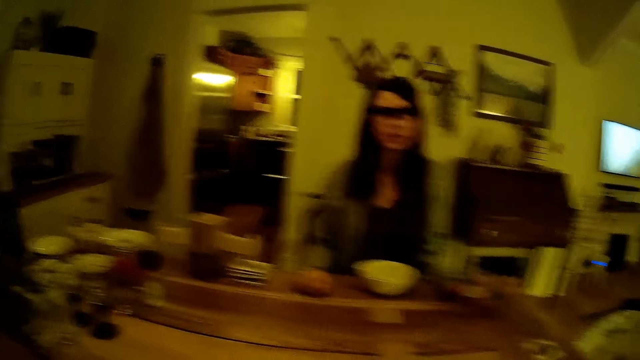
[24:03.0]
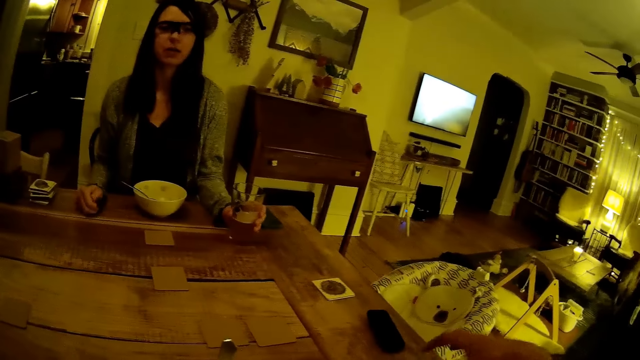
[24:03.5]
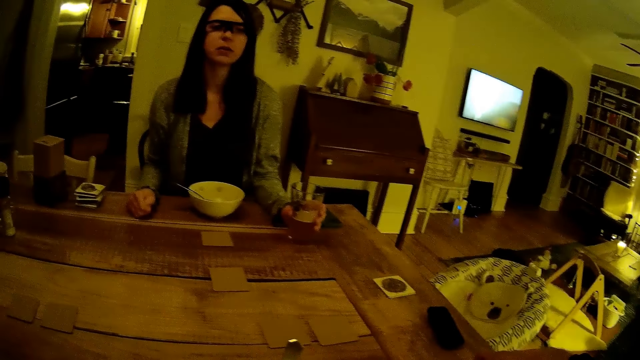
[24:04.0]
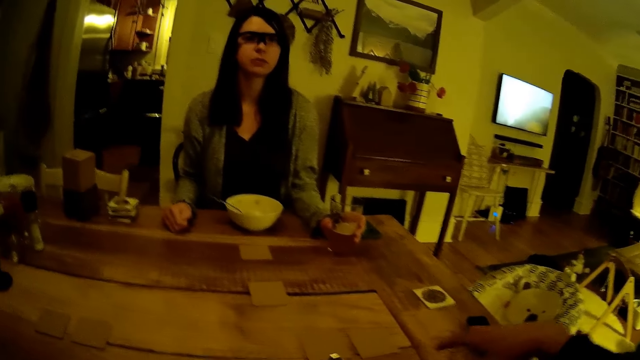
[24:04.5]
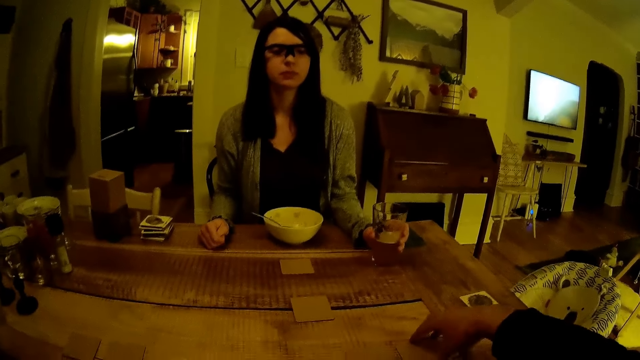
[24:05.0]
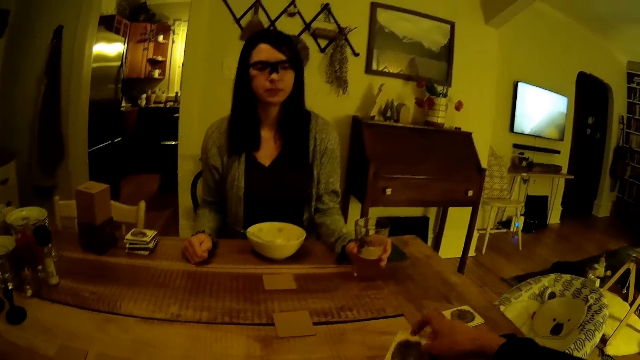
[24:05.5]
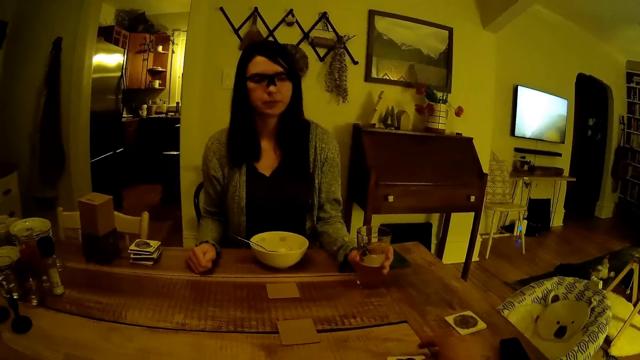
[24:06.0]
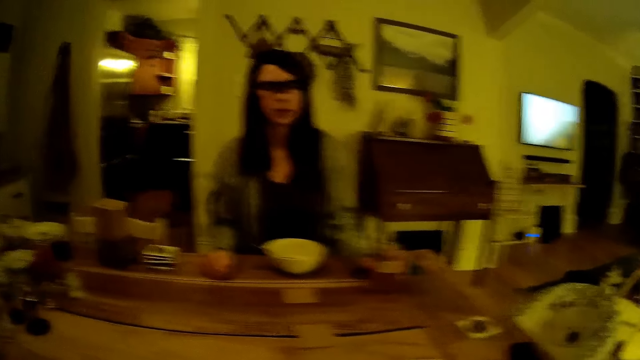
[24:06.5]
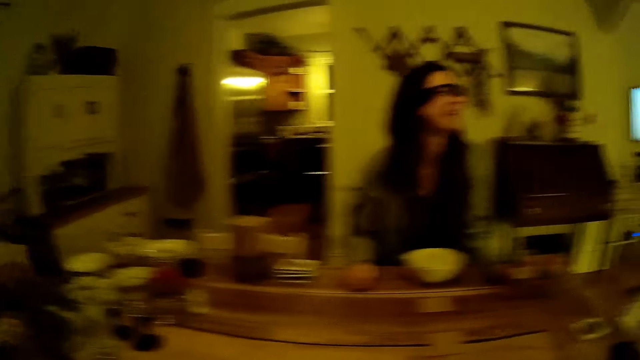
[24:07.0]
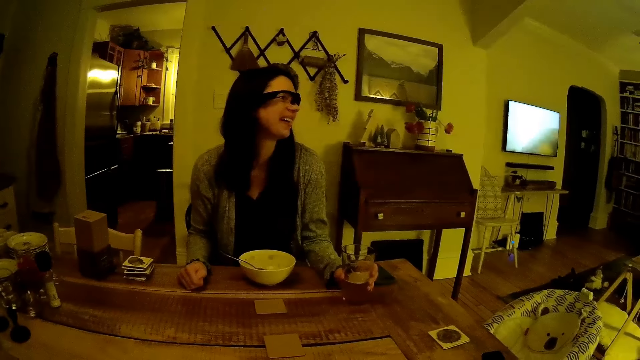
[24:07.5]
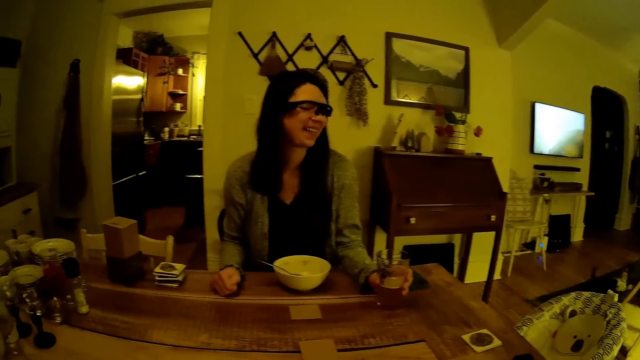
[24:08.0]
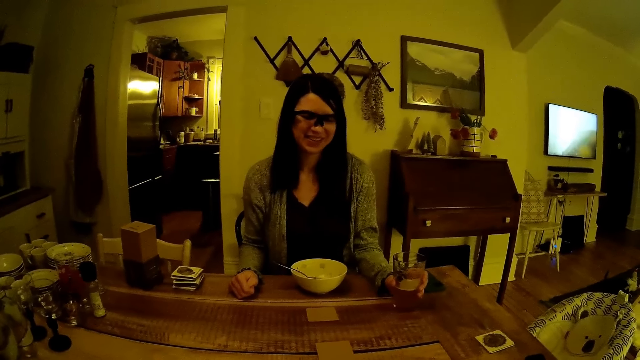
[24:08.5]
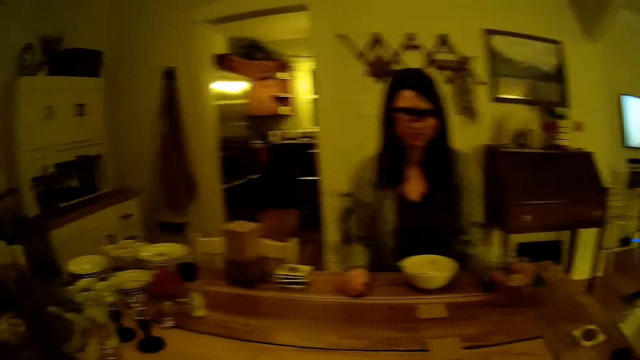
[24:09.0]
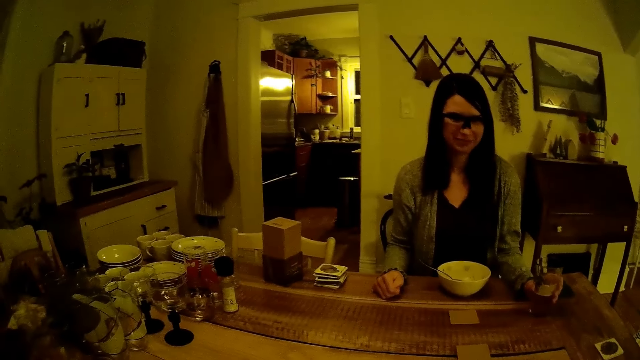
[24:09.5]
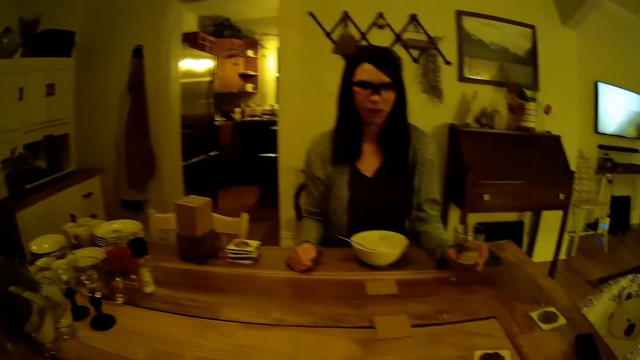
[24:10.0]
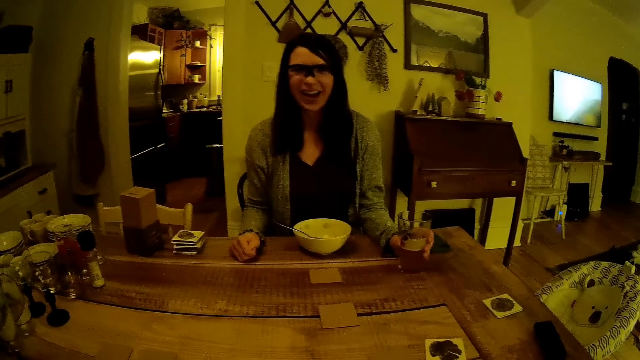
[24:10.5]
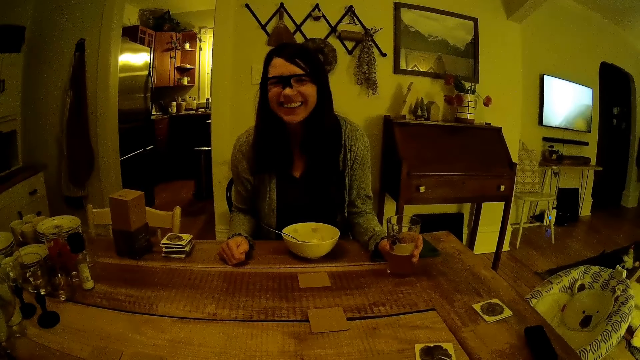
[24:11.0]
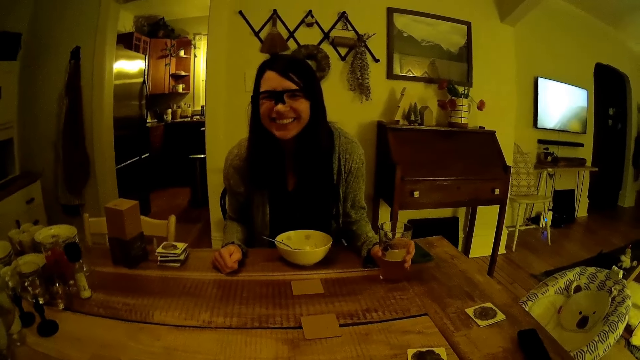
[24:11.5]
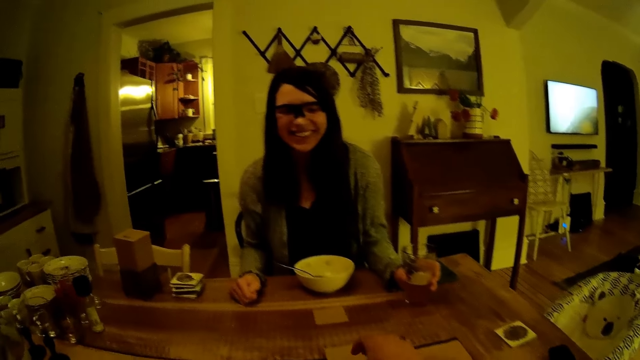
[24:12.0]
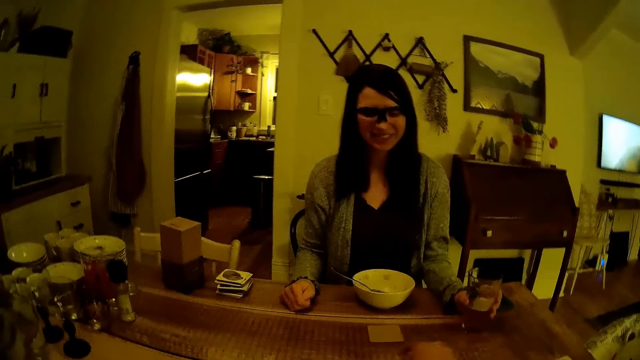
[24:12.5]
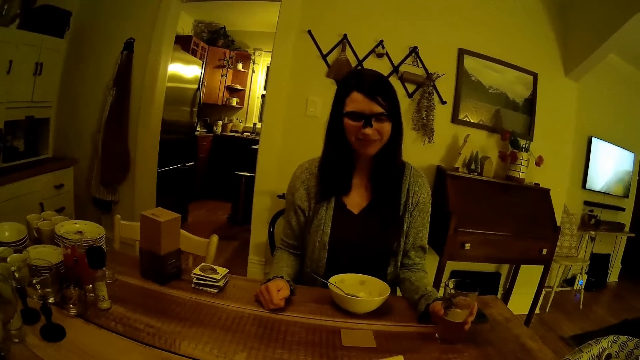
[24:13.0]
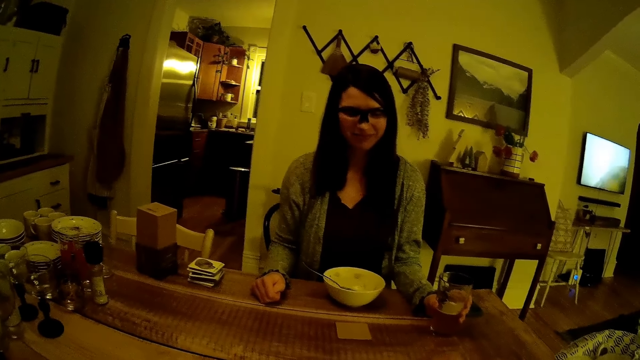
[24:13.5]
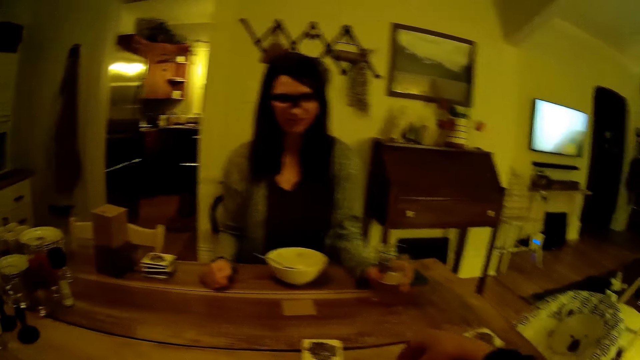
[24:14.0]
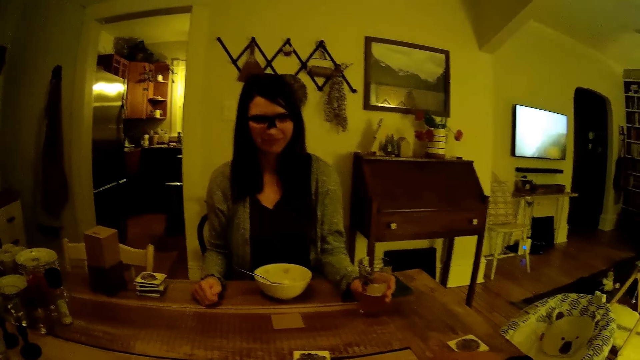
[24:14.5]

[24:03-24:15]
The camera wearer turns over the game card on the table with his right hand.

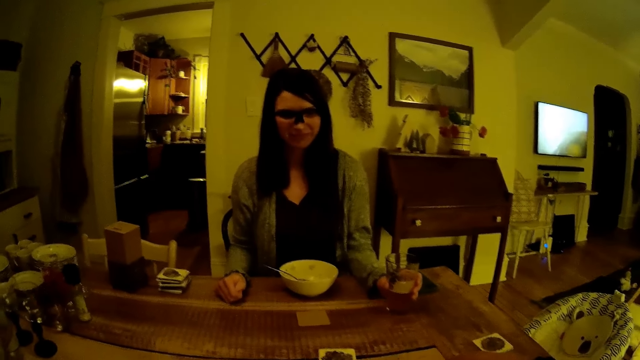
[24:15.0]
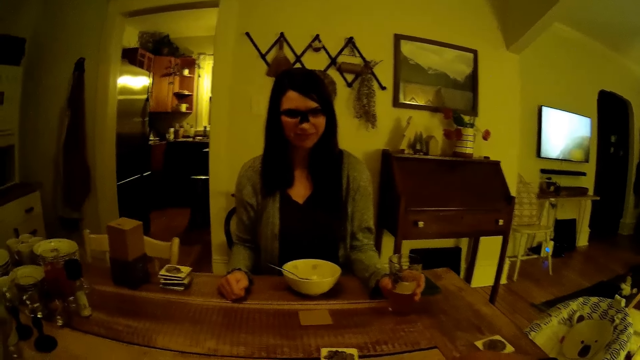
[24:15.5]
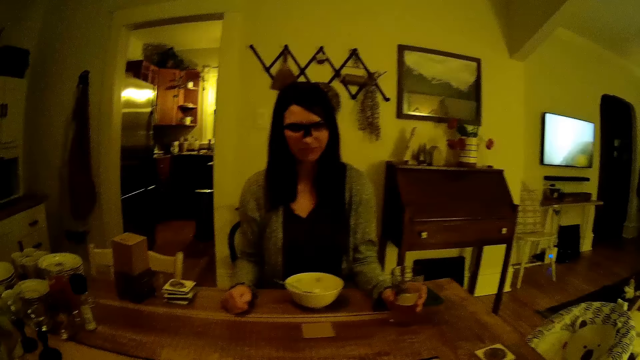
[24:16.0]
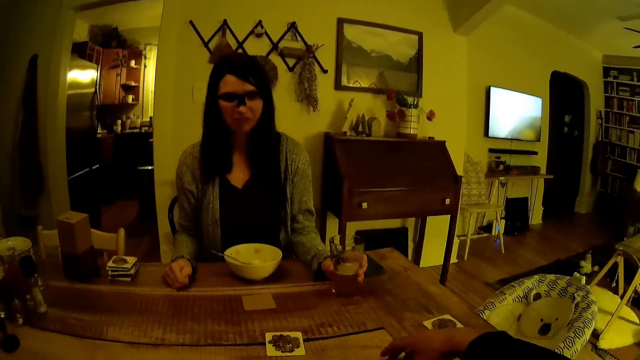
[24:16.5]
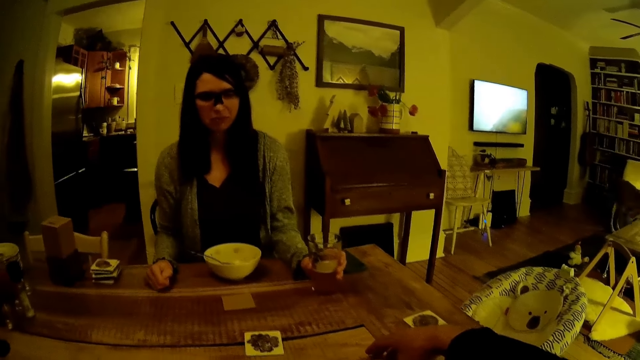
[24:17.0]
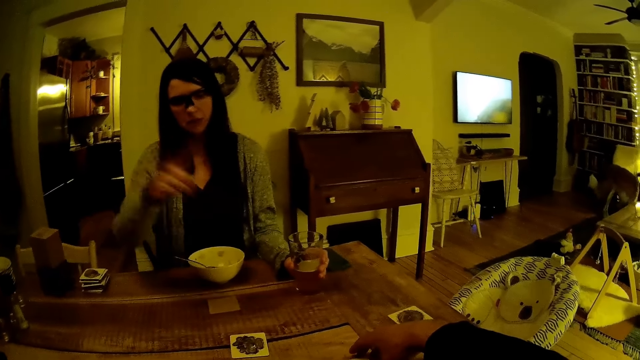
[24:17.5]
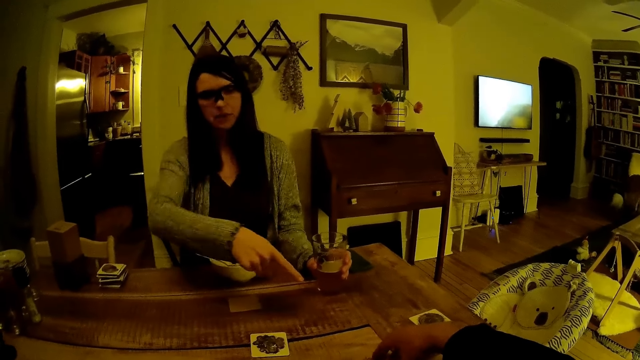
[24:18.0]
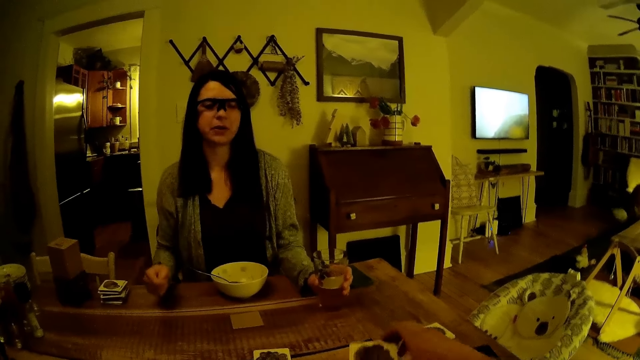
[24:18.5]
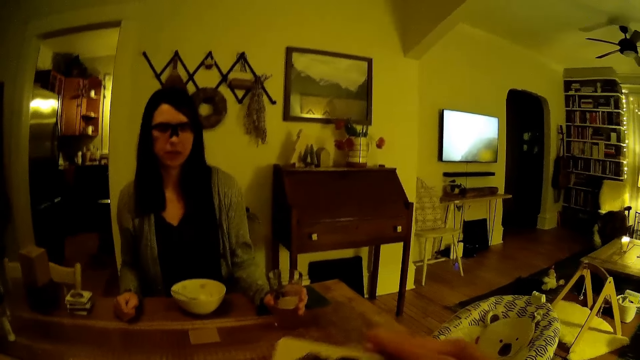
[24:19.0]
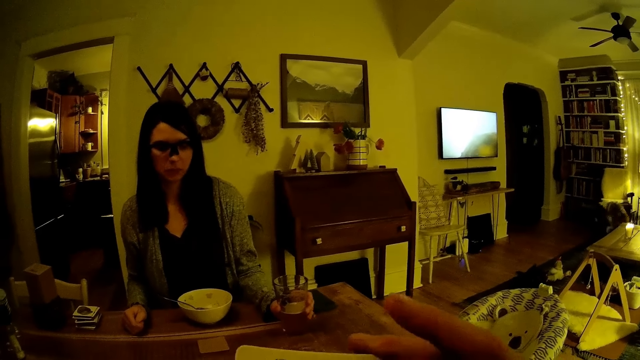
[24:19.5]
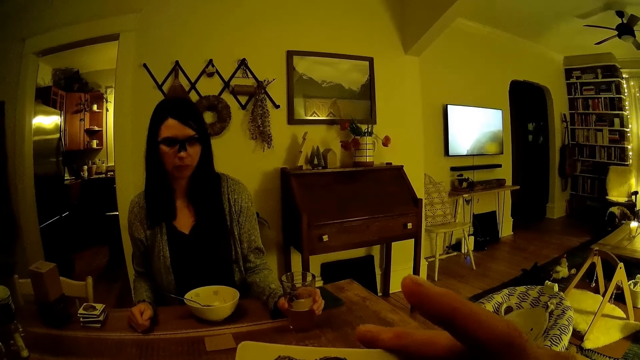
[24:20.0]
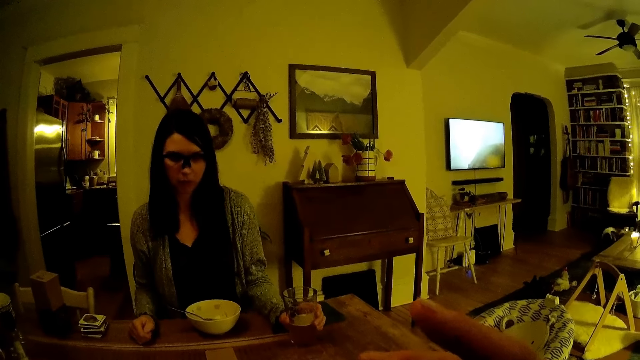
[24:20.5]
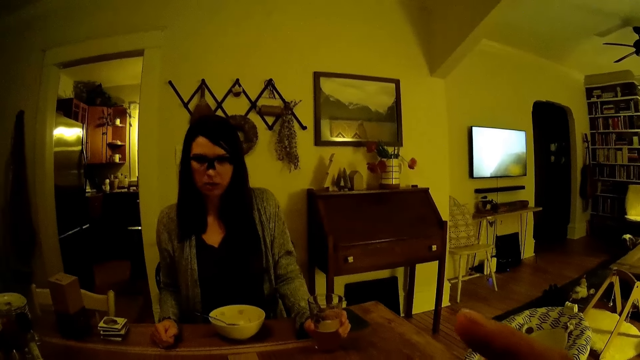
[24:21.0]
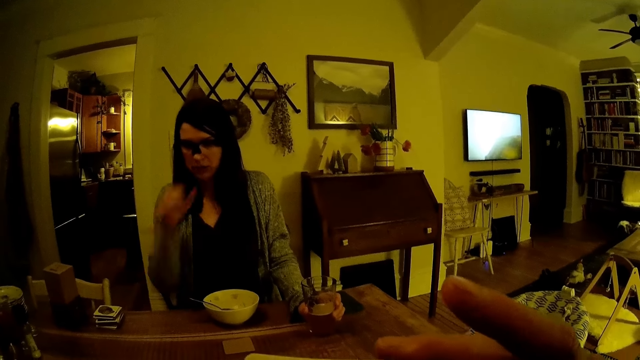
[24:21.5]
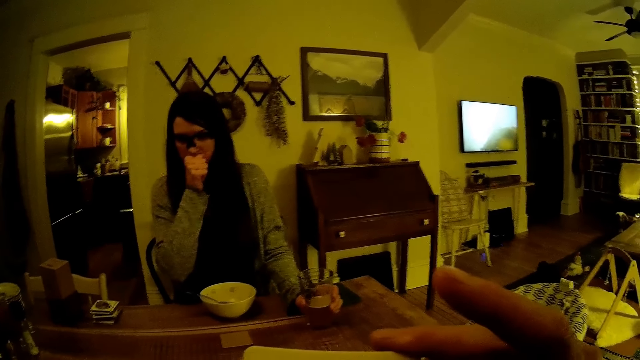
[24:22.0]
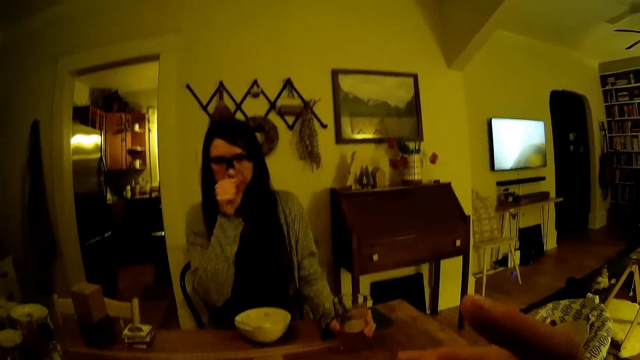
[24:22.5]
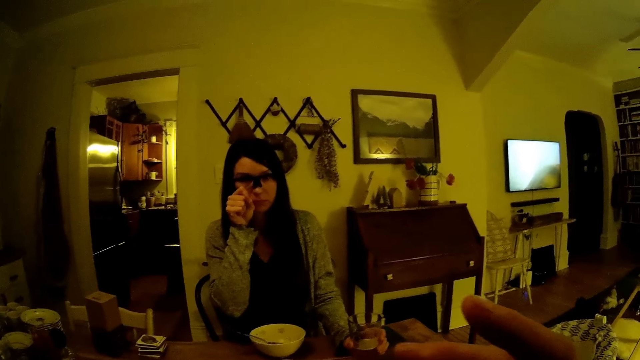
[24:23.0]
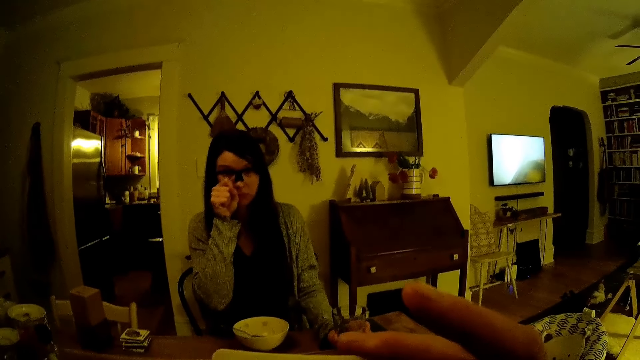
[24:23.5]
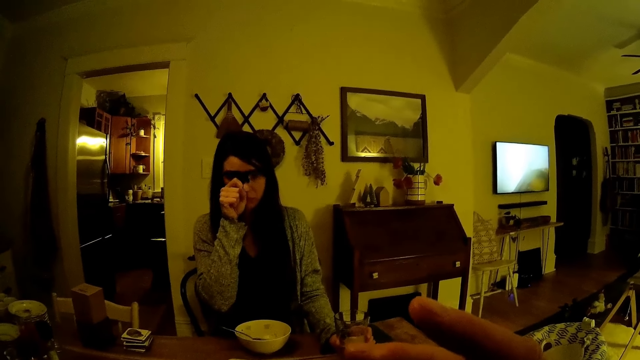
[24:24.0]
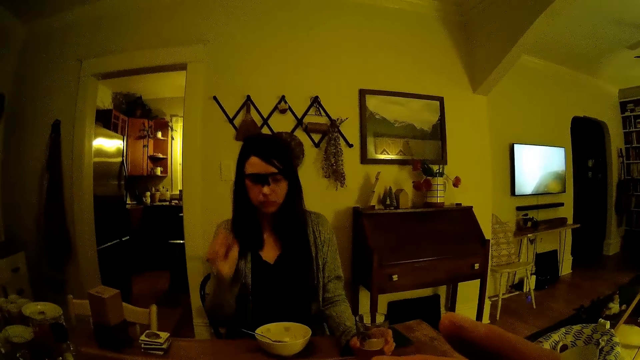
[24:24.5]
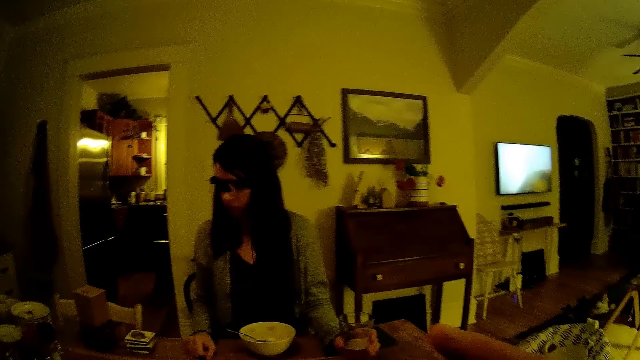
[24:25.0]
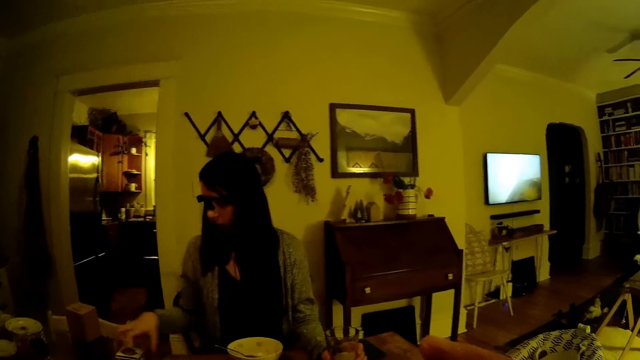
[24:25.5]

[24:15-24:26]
The woman points at the card. The camera wearer holds the card. He picks up the game cards from the table with his right hand. The woman covers her mouth. She adjusts her glasses with her right hand. She arranges the card.
